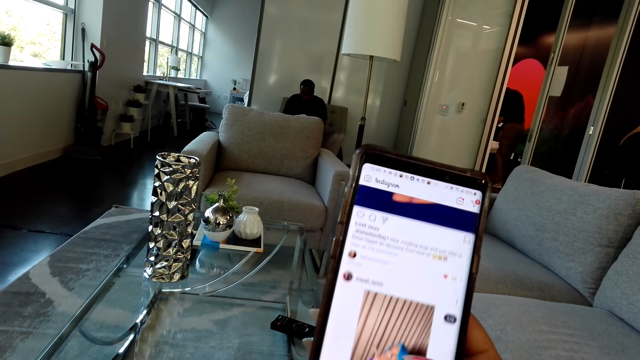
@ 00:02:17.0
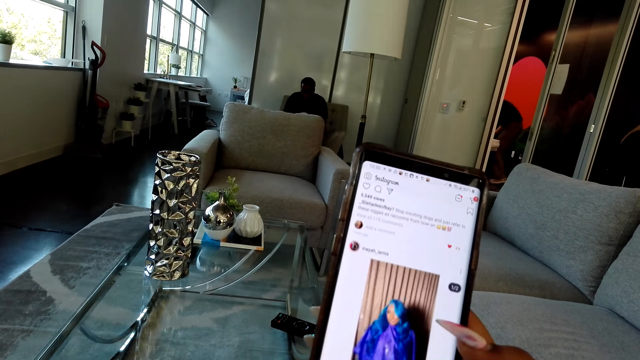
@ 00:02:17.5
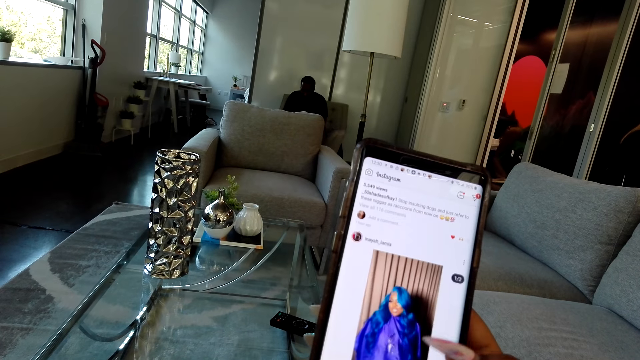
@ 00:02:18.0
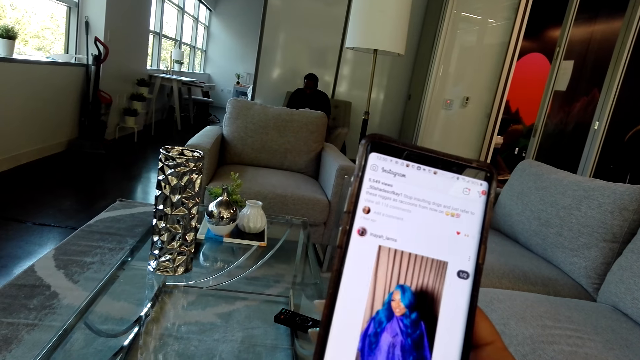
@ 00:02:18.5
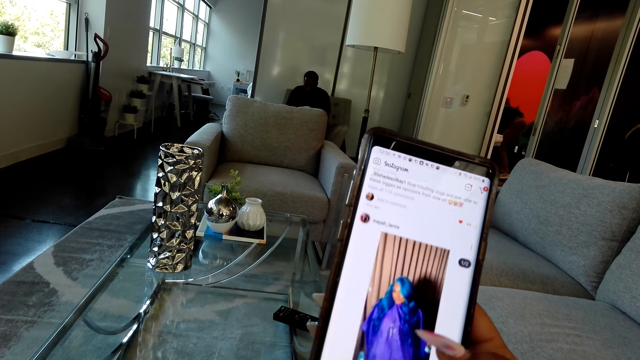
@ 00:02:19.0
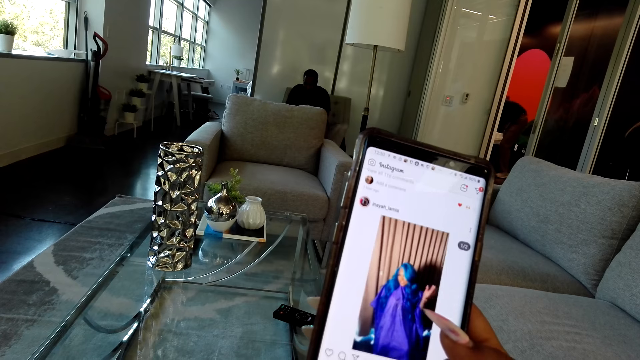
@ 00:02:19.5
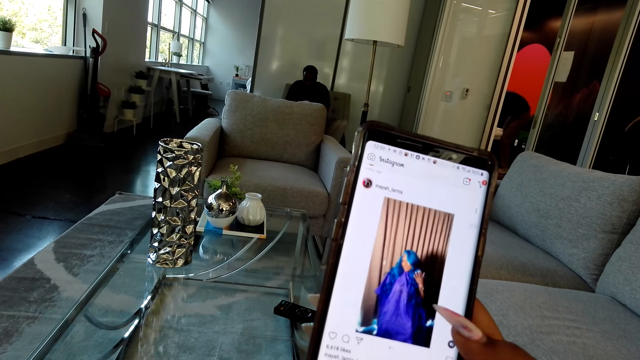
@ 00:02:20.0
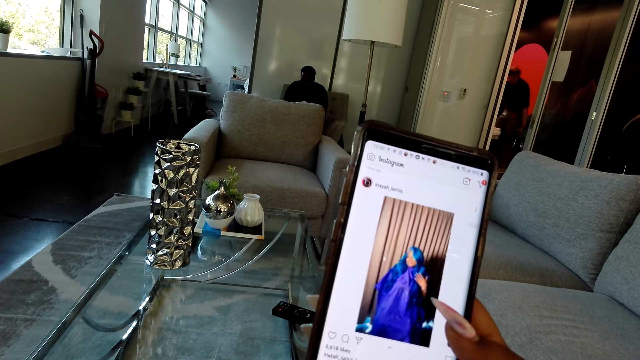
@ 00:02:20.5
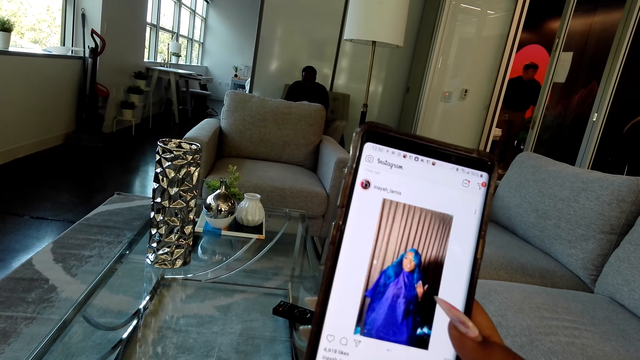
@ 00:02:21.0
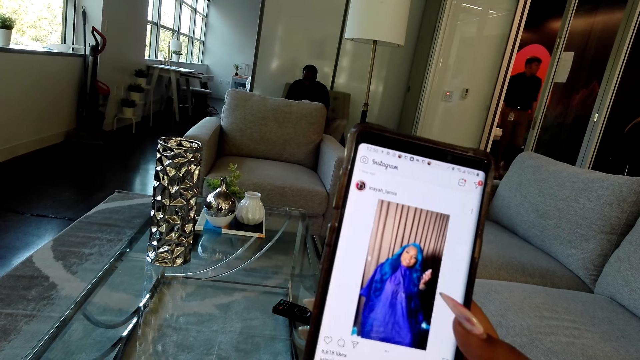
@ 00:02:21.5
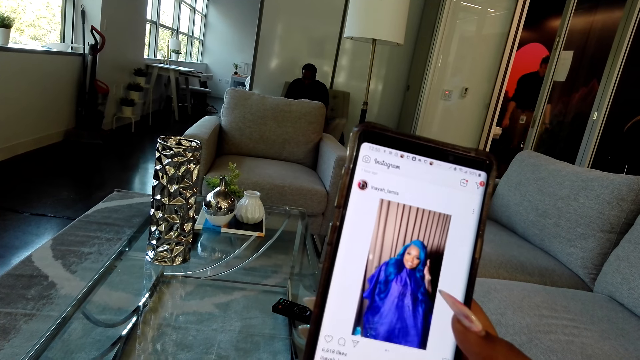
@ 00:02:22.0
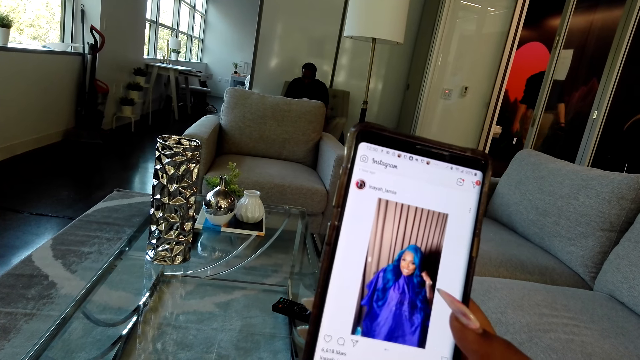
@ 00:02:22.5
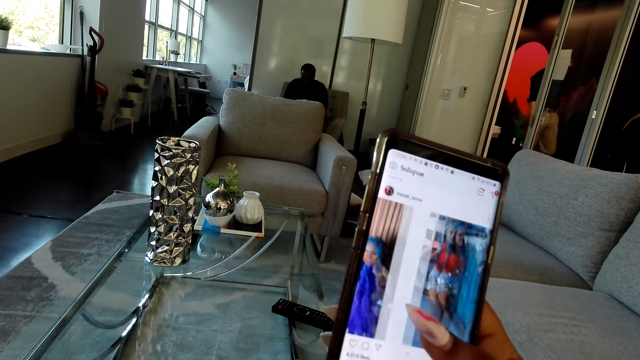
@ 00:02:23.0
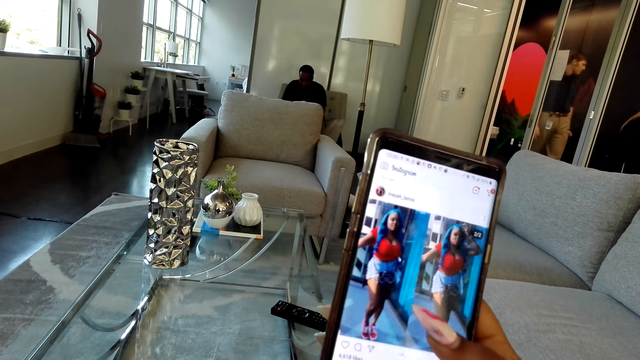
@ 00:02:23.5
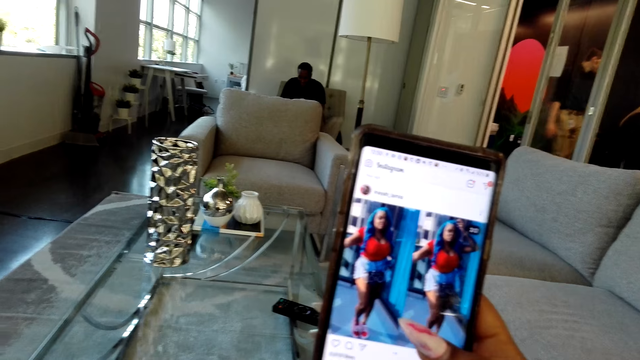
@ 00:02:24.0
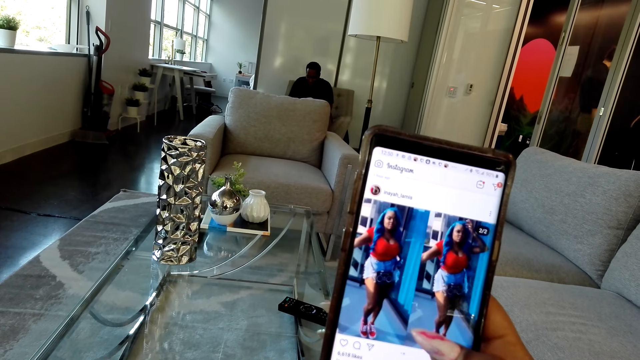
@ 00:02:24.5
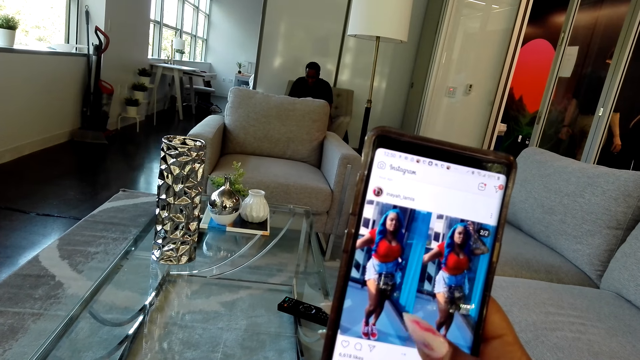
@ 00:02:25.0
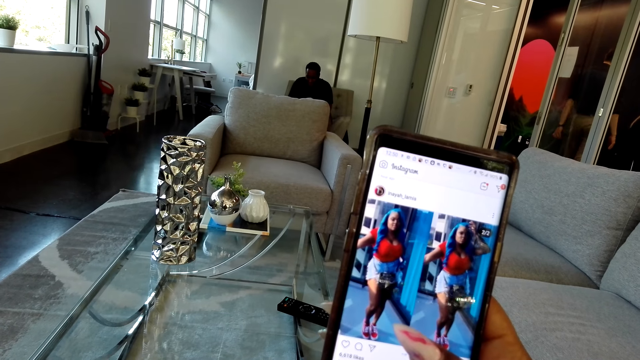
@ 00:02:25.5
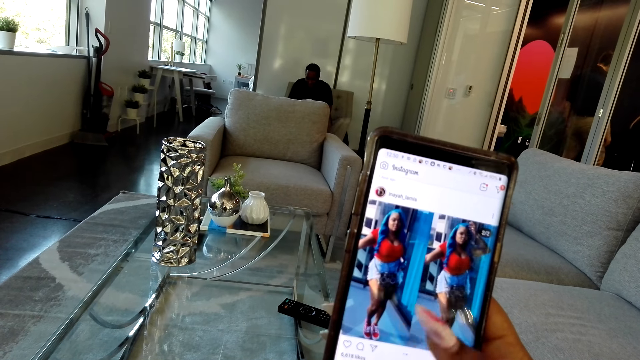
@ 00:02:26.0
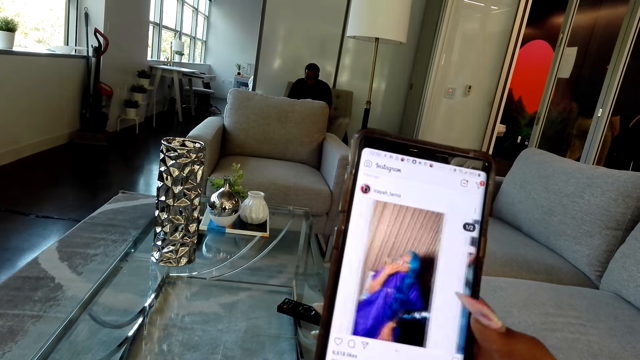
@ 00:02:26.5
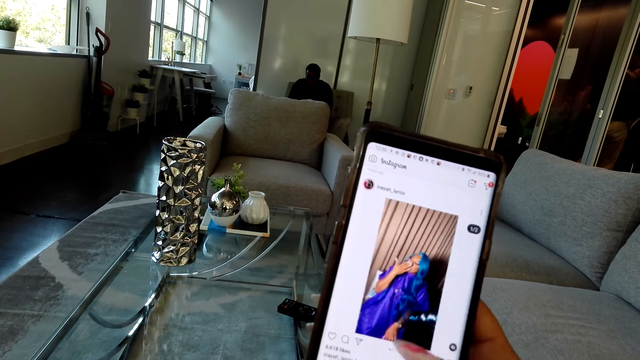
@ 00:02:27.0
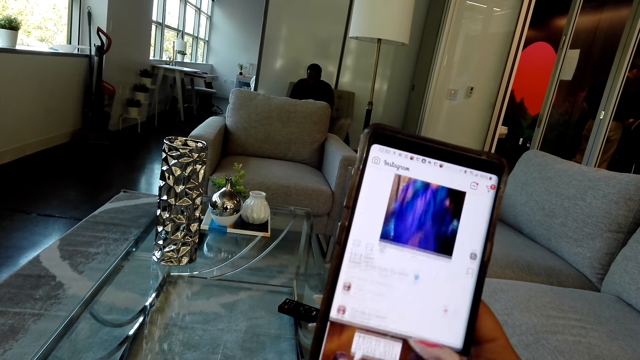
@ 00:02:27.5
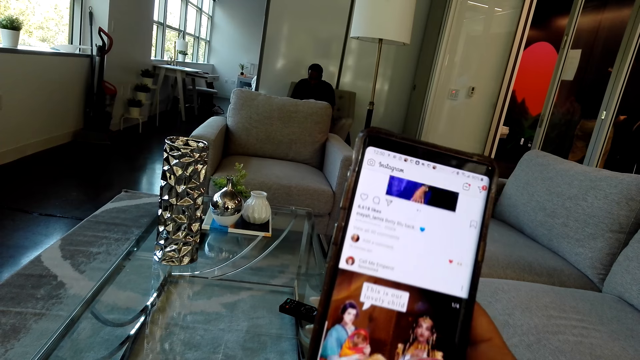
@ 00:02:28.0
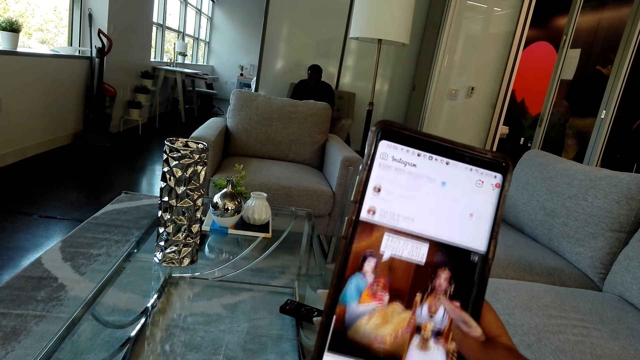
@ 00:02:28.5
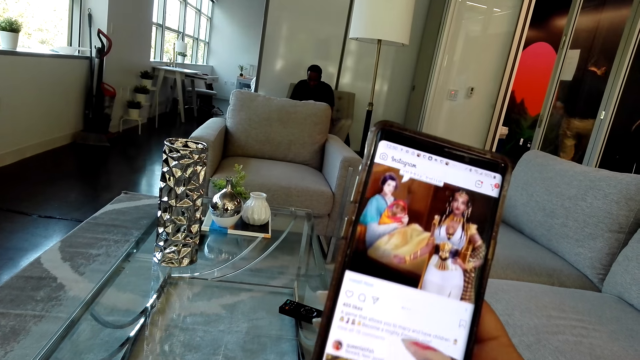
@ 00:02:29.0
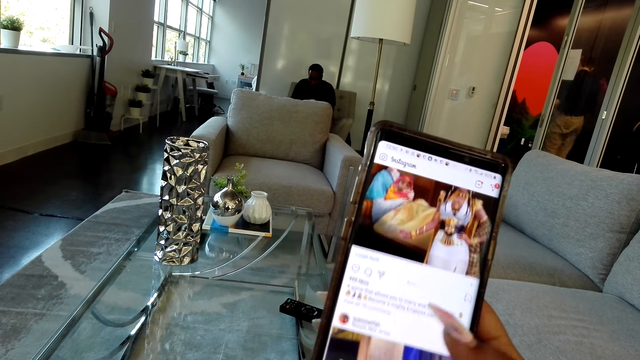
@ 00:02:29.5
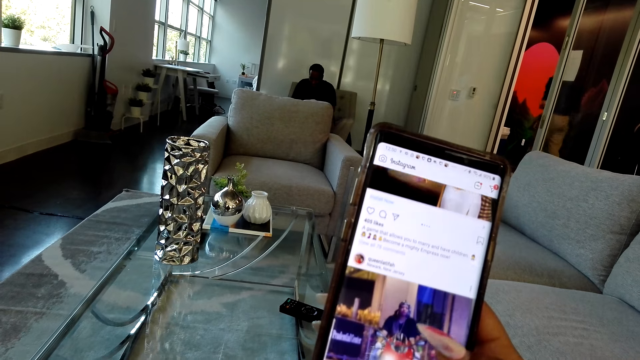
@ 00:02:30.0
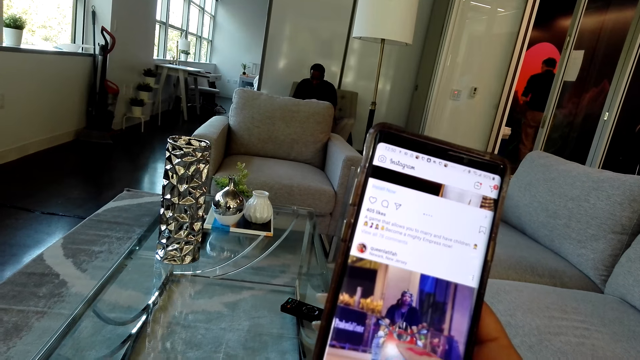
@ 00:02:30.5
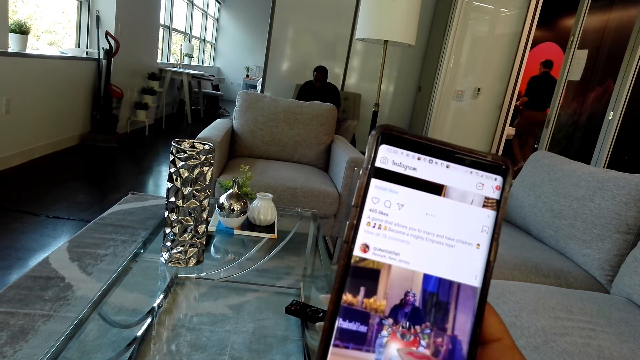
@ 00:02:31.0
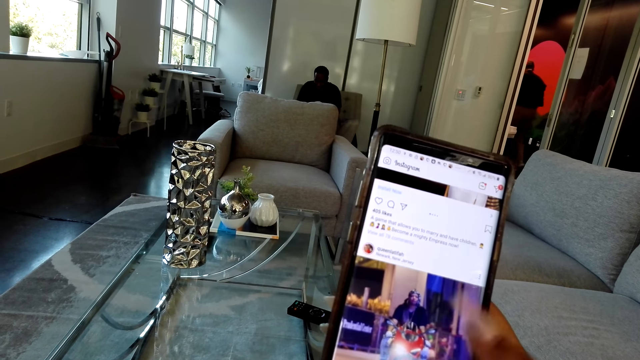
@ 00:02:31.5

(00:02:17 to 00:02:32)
The camera wearer scrolls the phone. They operate the phone.

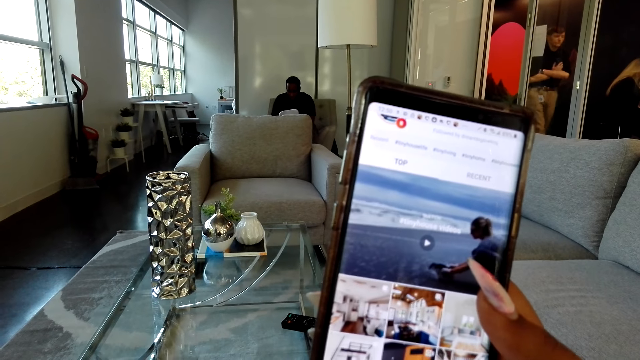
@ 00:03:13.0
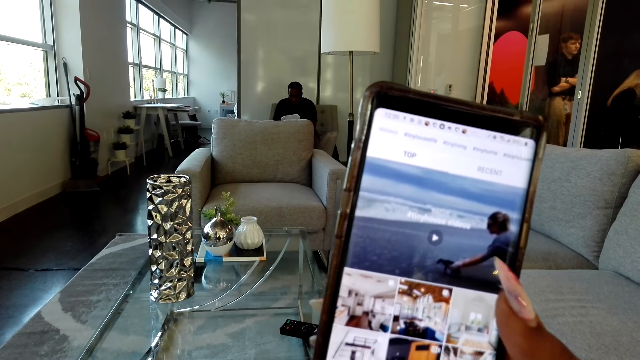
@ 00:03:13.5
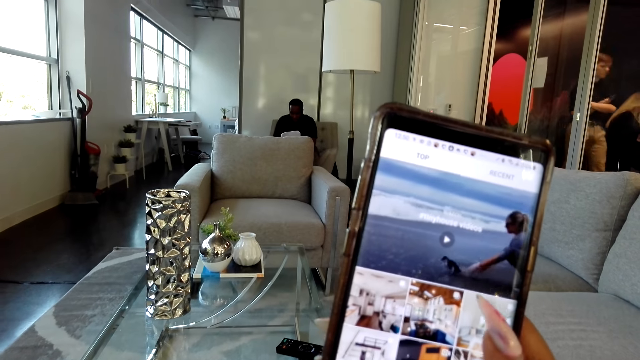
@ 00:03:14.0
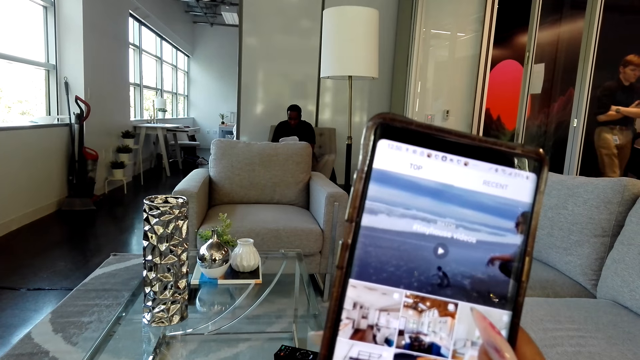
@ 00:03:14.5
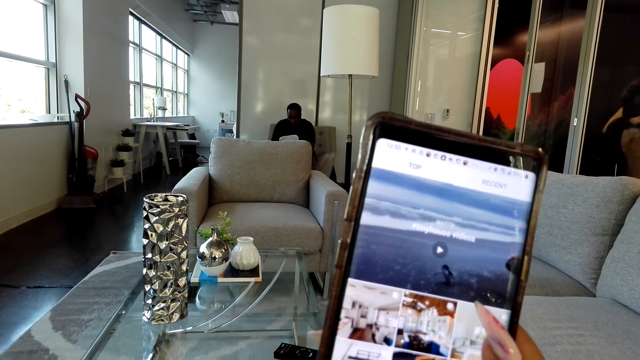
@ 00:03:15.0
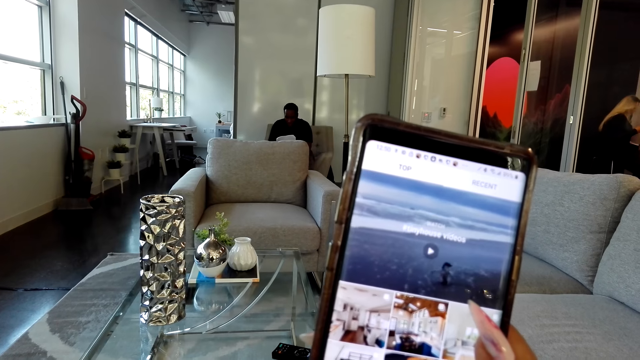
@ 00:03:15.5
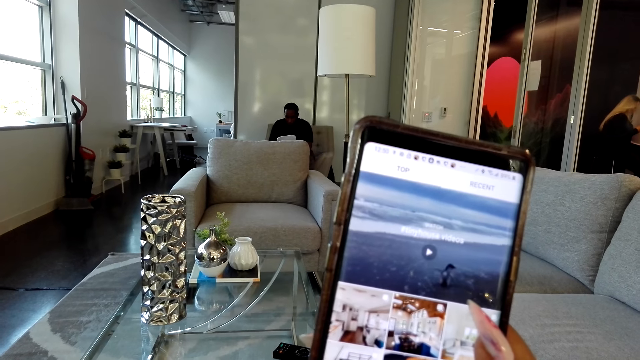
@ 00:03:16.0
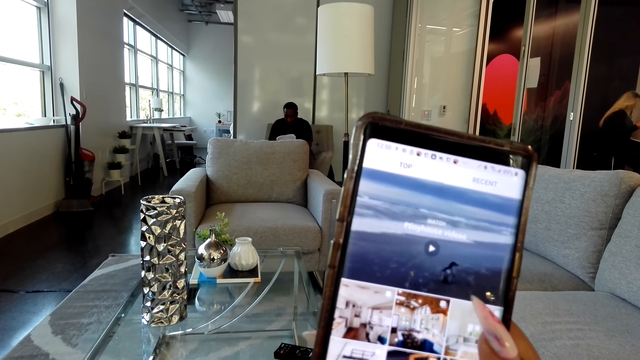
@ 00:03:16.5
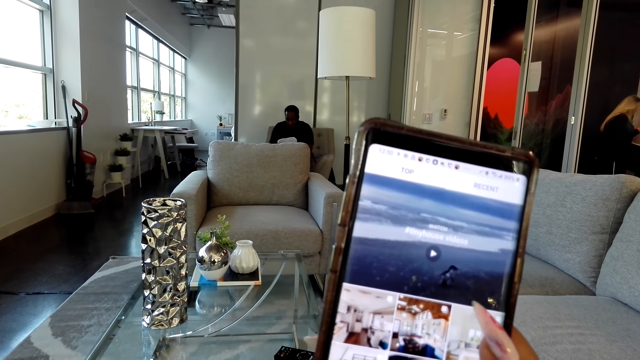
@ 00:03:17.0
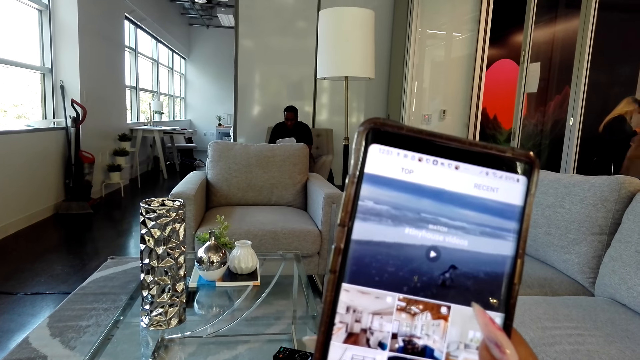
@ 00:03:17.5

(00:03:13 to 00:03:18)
The camera wearer watches the video on the phone.
